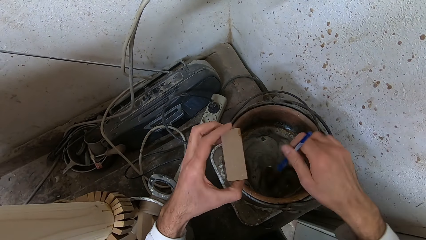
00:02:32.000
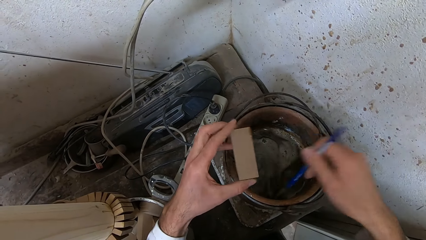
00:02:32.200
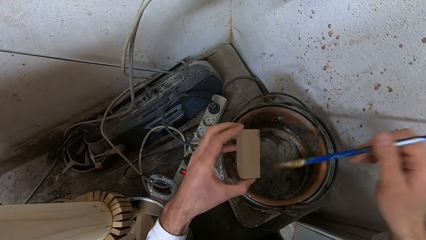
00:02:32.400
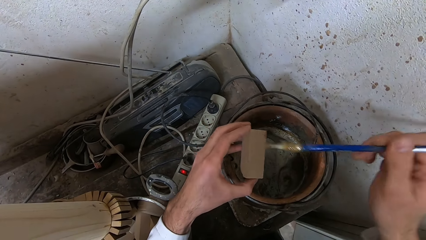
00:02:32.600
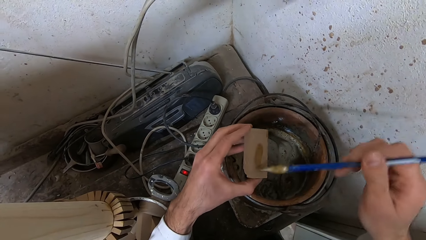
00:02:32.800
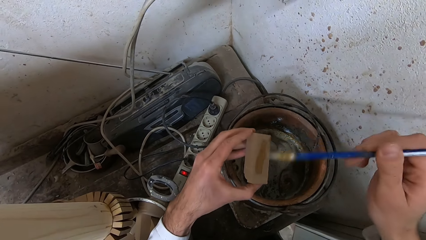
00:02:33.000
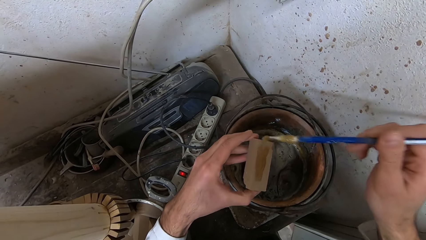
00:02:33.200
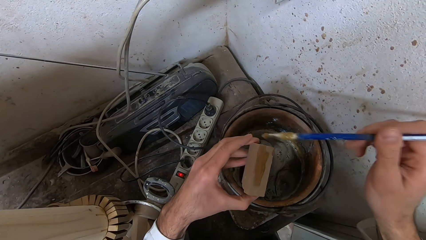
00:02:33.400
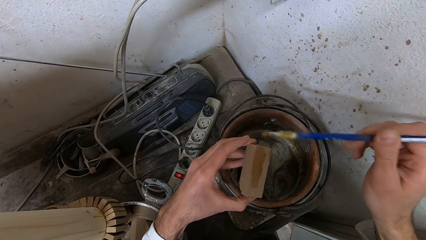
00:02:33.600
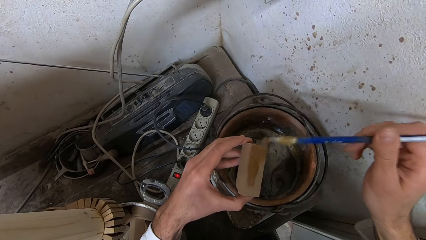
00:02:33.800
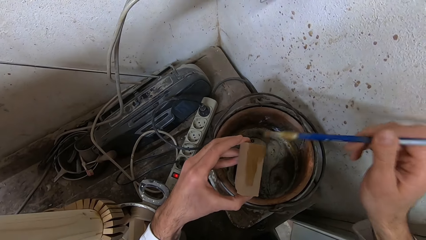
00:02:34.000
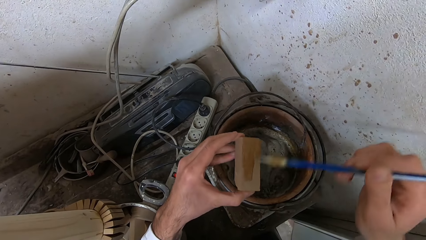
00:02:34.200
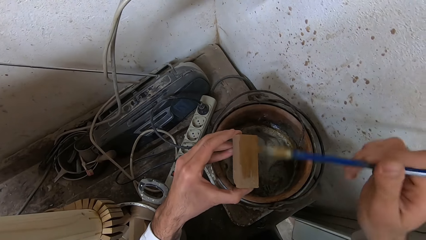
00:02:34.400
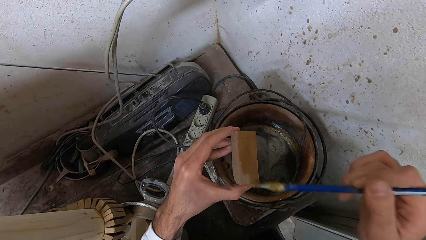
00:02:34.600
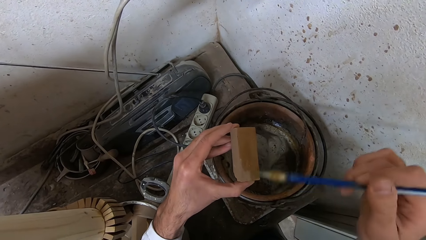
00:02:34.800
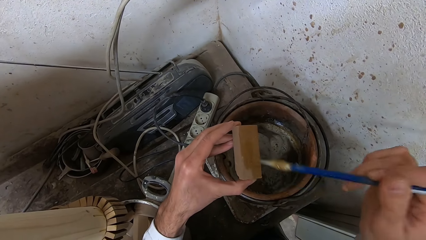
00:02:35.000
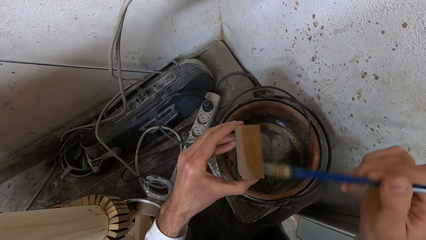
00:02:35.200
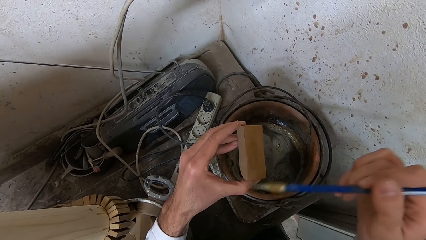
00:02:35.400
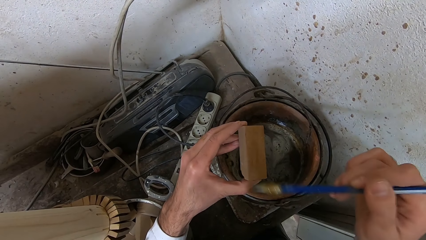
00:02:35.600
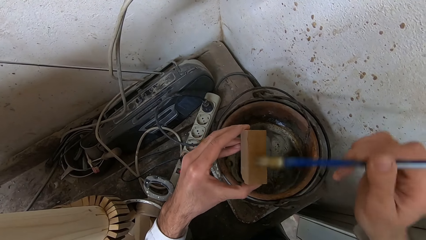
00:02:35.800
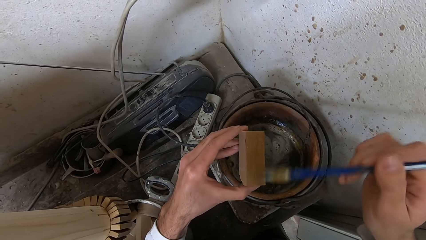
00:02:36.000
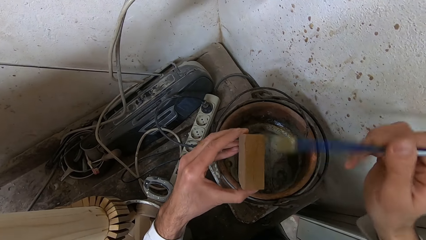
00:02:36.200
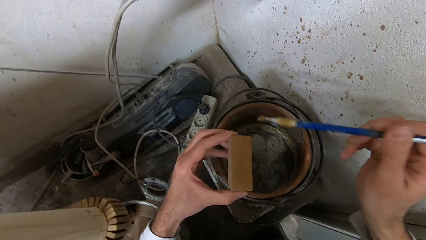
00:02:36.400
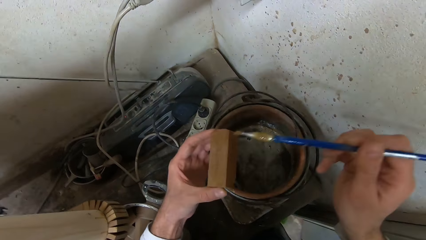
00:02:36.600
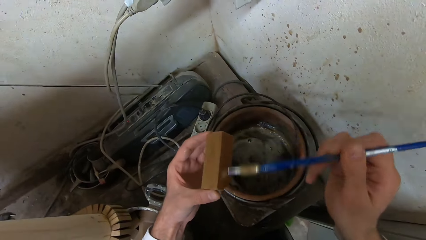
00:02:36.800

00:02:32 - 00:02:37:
The camera wearer dips the glue brush into the bucket of glue. They apply the glue to a piece of wood.

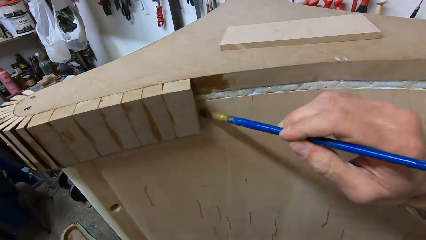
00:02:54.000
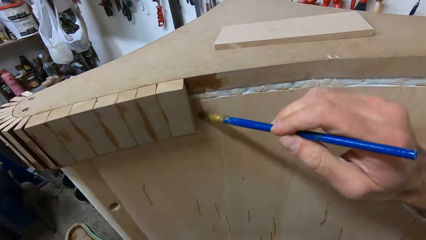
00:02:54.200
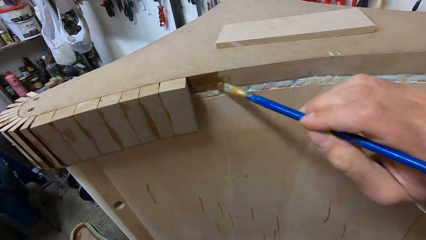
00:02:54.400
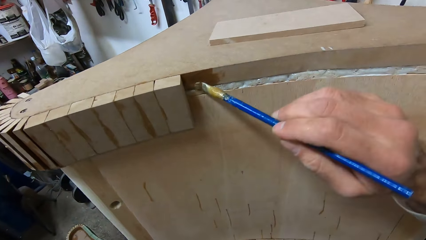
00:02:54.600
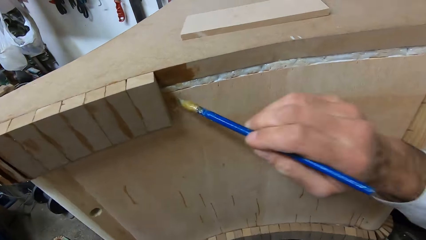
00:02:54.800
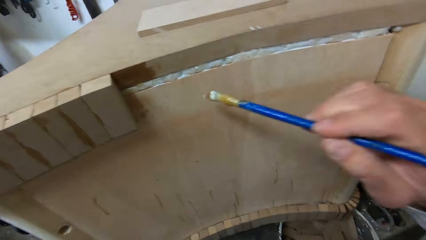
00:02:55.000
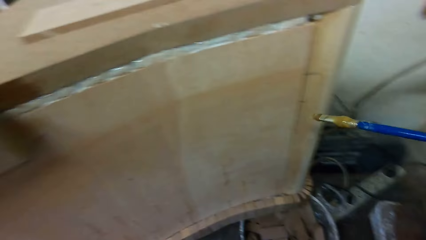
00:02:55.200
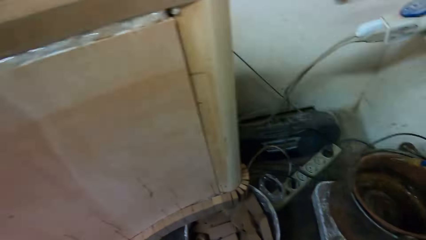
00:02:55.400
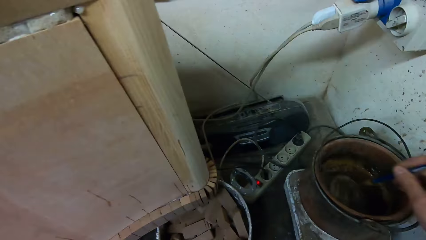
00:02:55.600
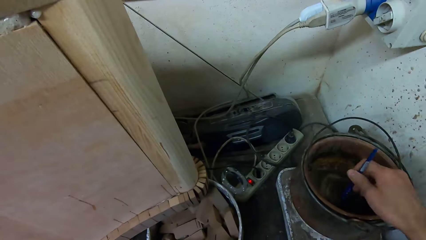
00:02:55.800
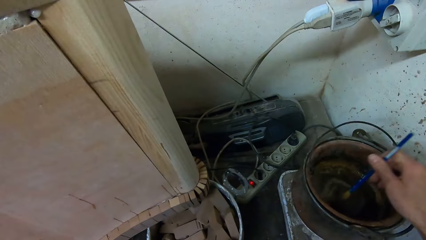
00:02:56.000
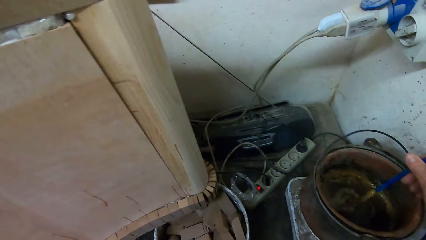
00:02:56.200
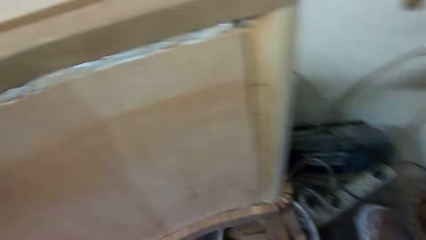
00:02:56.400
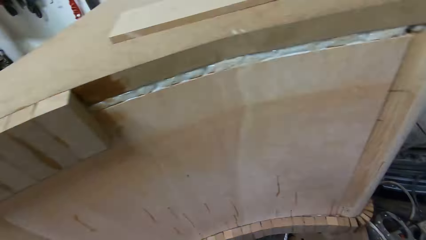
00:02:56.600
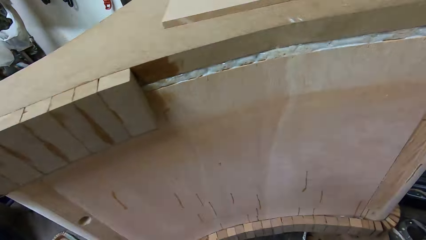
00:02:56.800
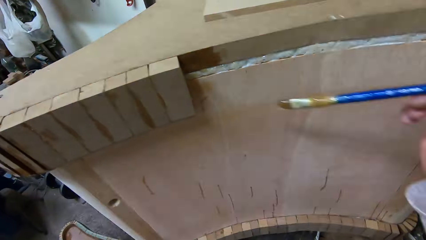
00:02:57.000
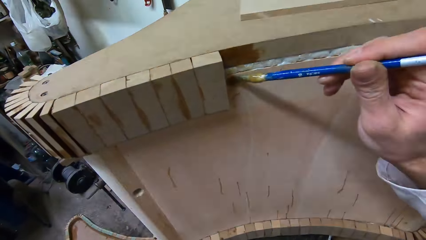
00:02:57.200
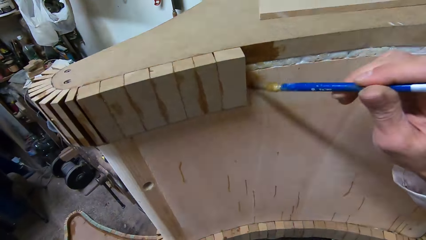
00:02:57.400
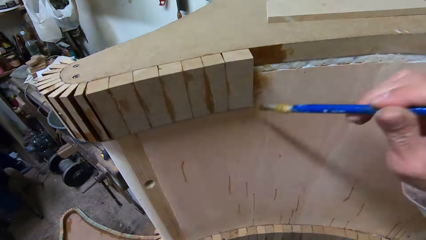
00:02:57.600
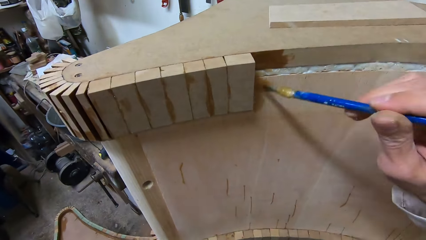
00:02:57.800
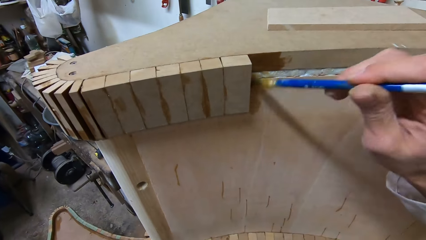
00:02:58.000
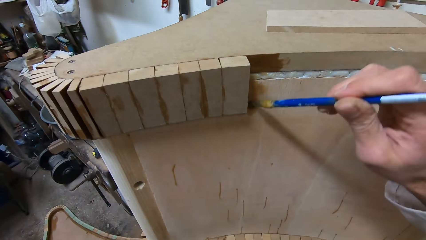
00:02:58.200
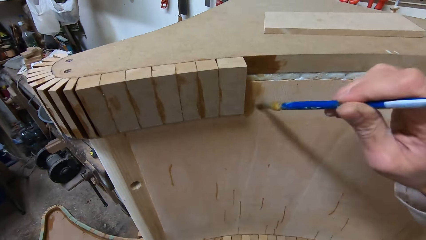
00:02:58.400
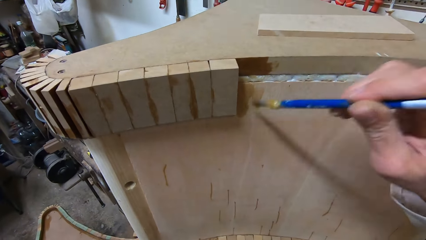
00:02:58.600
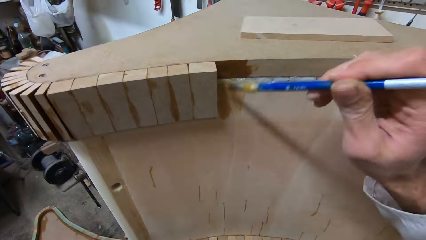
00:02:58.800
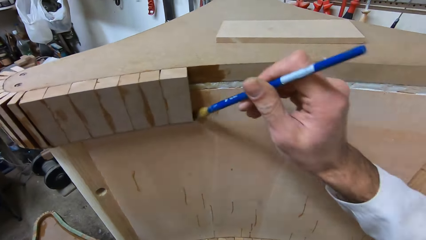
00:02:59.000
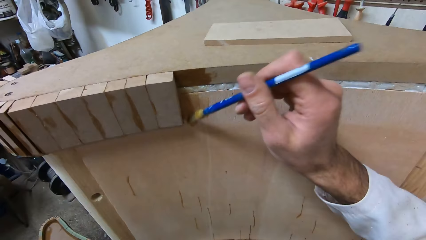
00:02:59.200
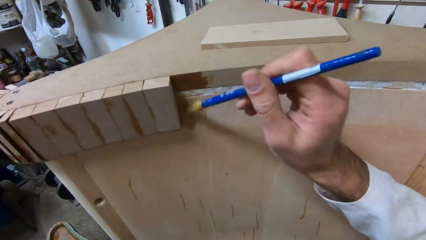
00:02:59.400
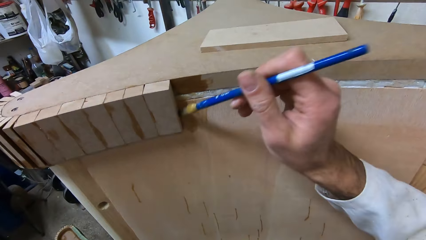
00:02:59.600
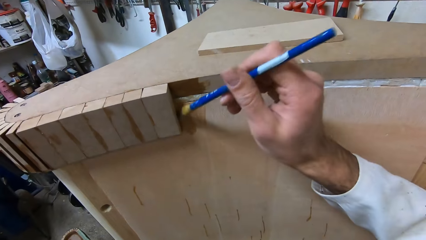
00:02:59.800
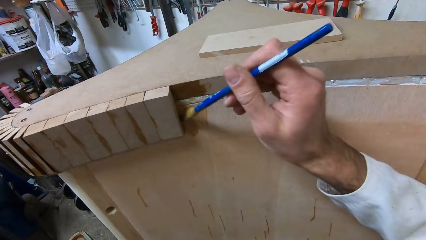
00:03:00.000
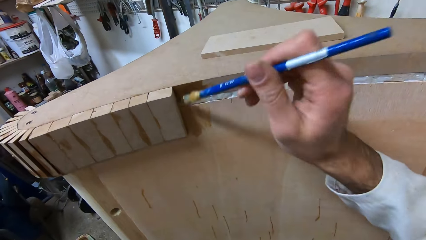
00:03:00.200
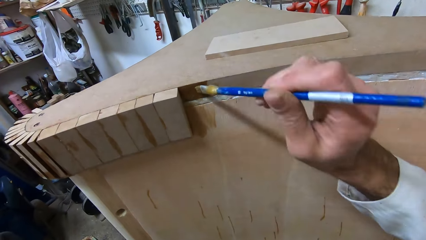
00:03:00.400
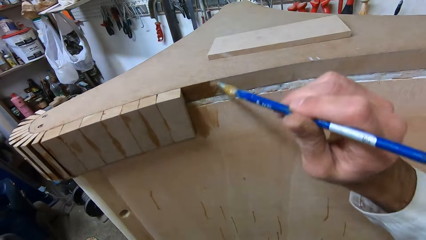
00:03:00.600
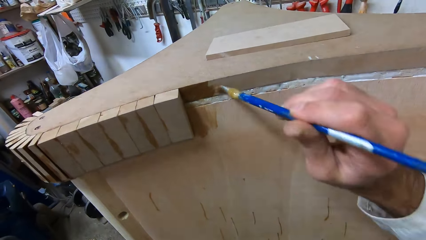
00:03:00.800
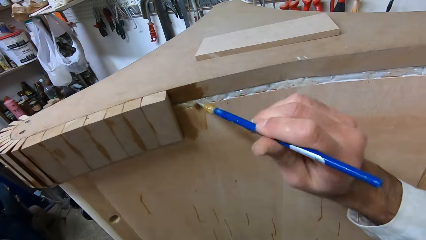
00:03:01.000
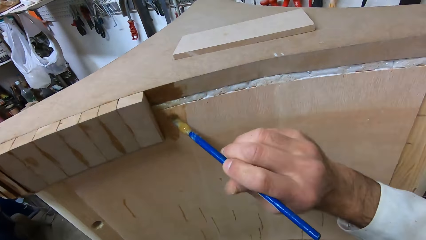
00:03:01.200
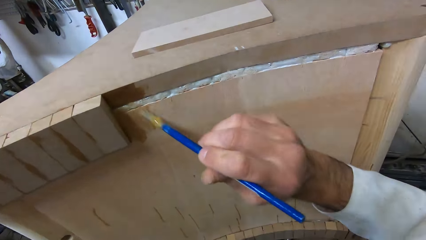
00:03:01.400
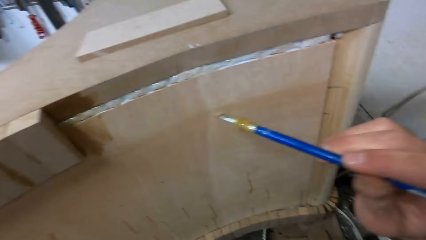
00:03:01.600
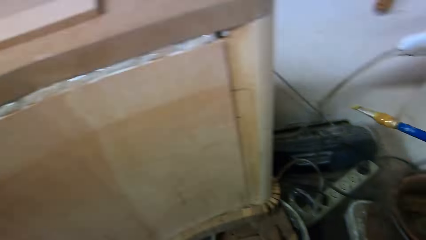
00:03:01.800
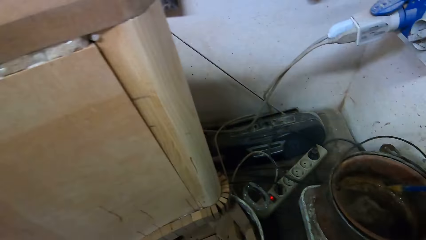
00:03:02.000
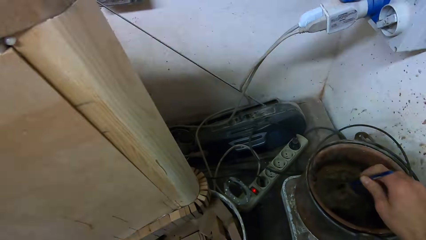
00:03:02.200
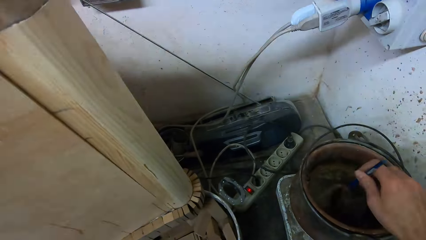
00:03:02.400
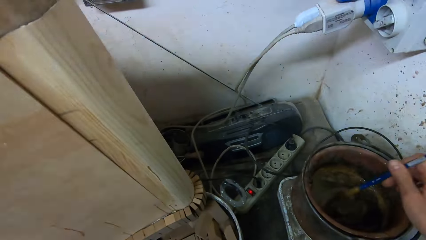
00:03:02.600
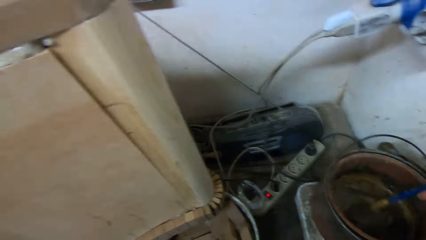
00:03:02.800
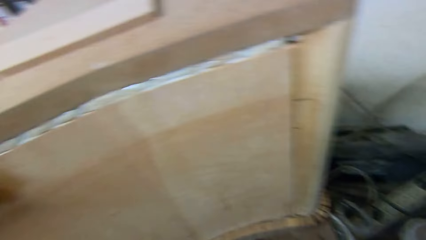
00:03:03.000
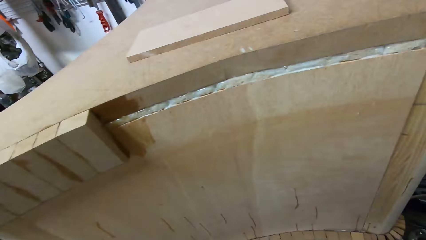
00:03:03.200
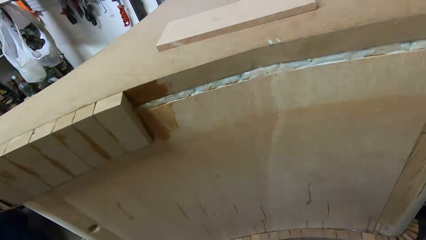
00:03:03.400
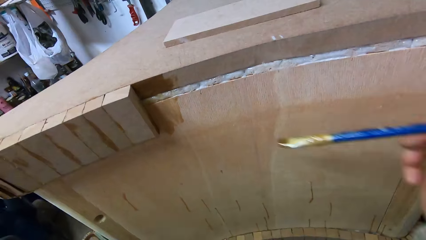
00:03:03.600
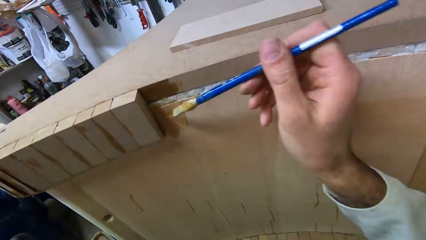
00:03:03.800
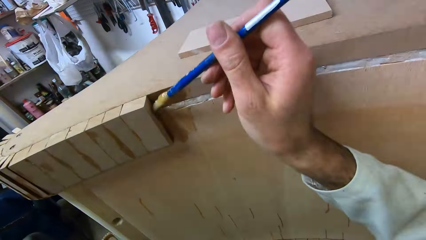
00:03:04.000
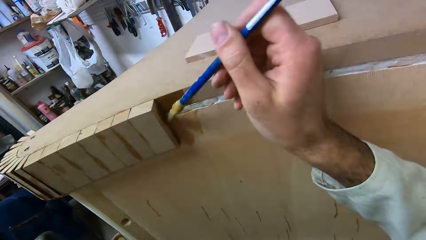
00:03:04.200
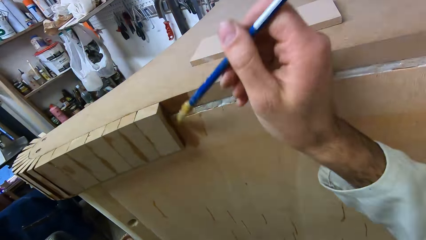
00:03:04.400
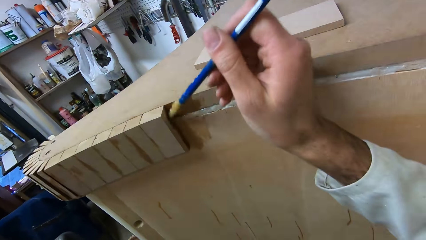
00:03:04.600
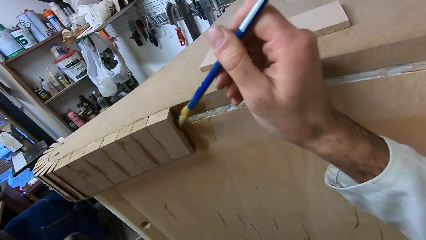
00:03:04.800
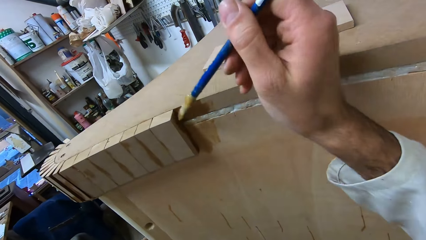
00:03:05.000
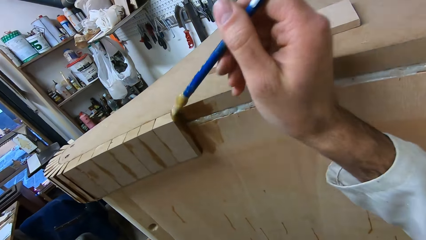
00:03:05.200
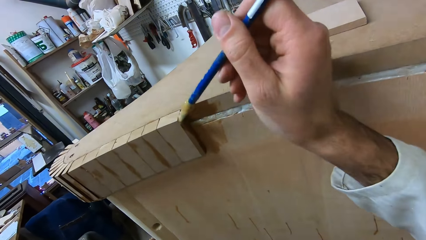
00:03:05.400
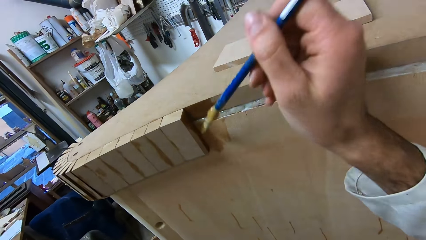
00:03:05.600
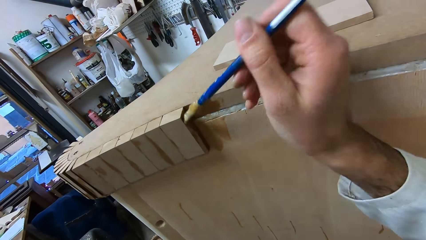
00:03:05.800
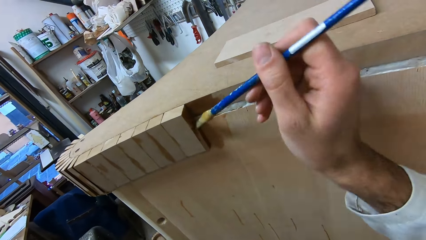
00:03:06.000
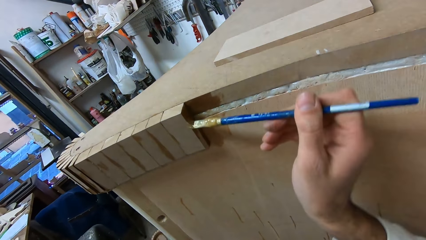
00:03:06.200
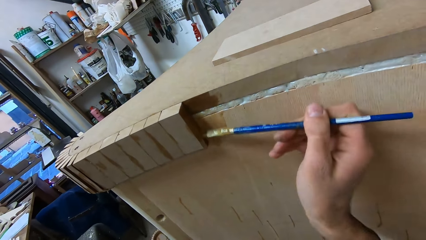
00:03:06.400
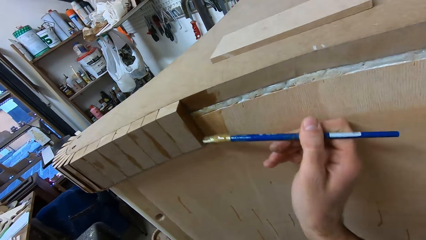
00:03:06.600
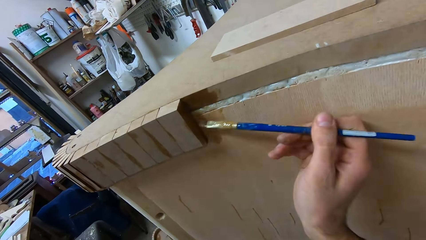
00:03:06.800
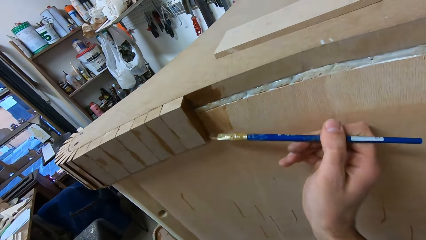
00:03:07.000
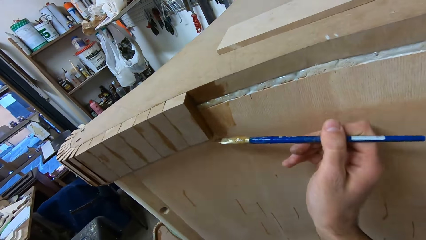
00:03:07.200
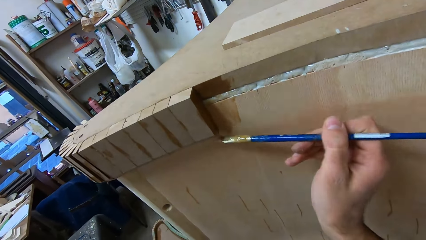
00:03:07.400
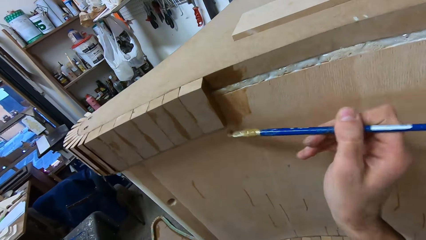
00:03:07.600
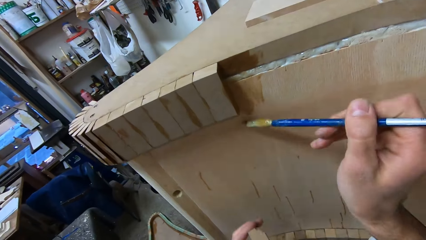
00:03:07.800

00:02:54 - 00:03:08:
The camera wearer dips the glue brush into the bucket of glue. They apply the glue to the furniture. They dip the glue brush into the bucket of glue. They apply the glue to the furniture.
